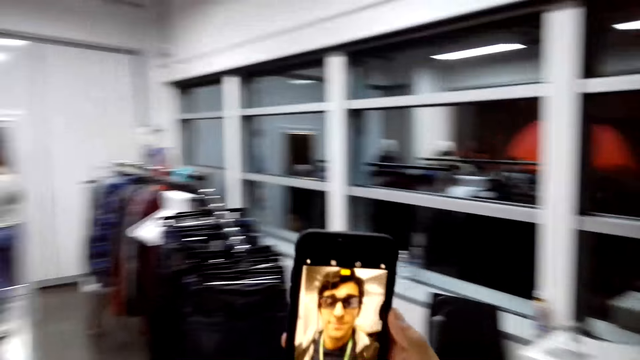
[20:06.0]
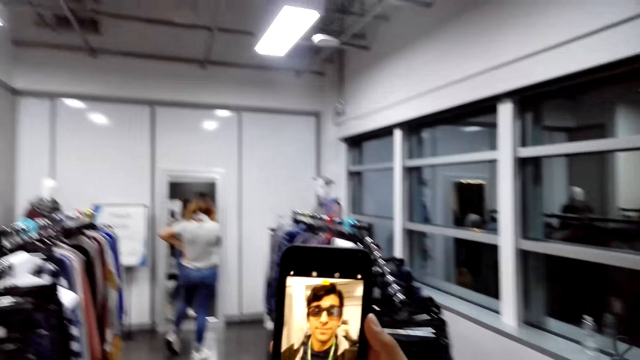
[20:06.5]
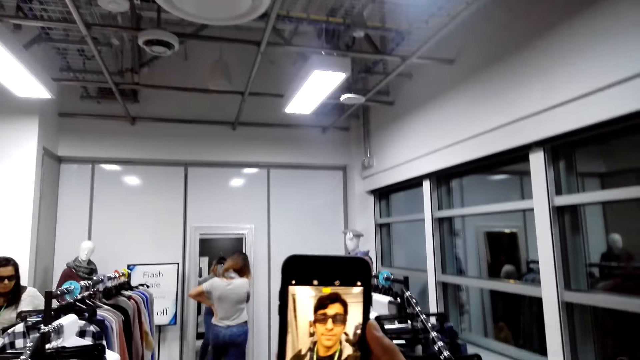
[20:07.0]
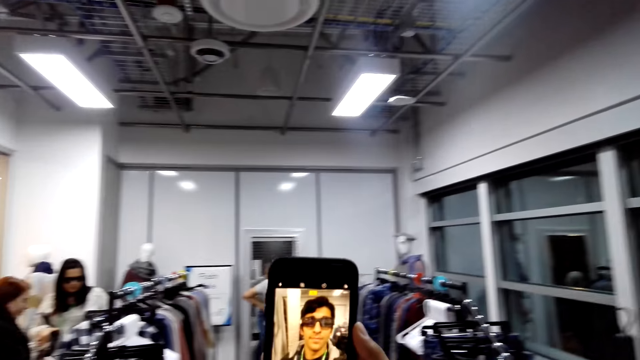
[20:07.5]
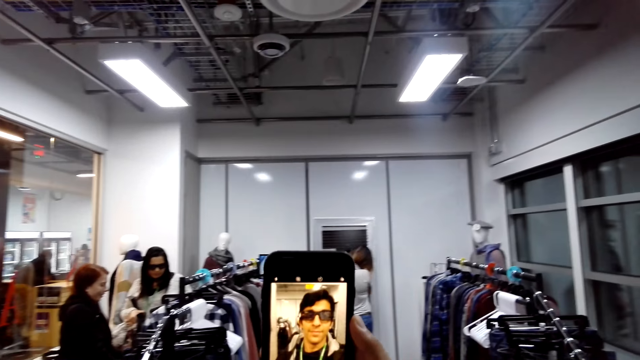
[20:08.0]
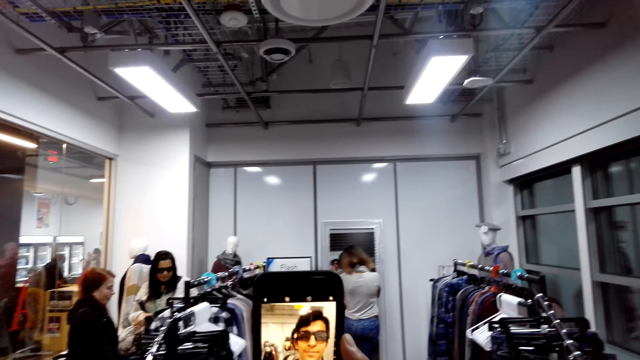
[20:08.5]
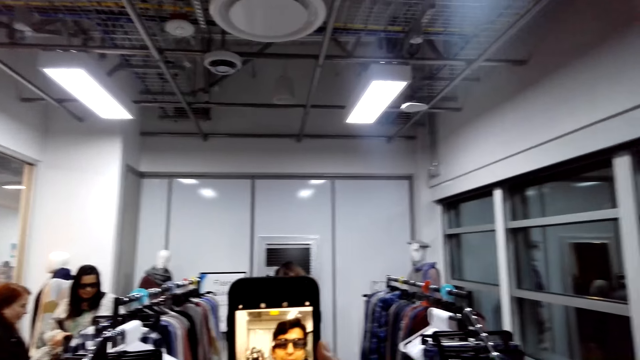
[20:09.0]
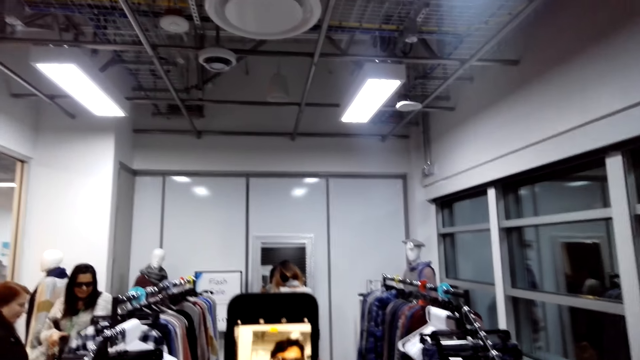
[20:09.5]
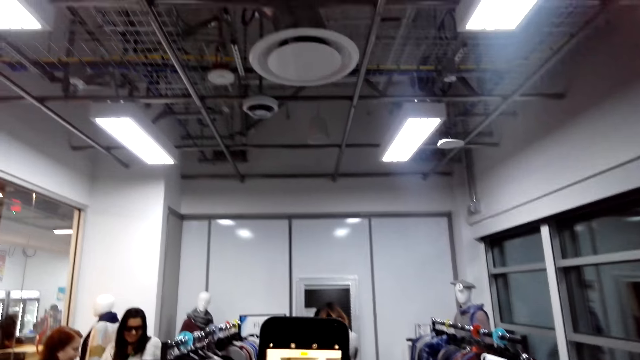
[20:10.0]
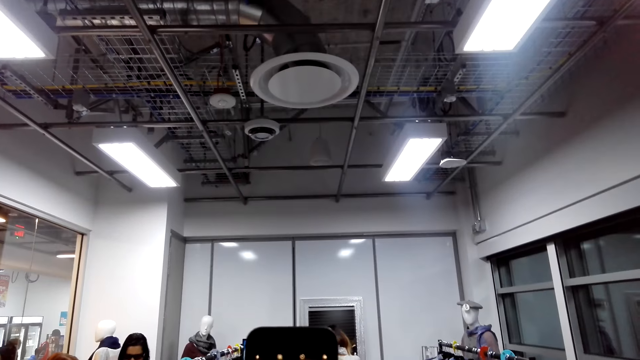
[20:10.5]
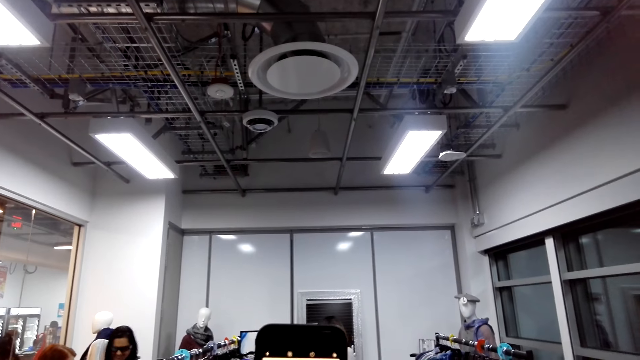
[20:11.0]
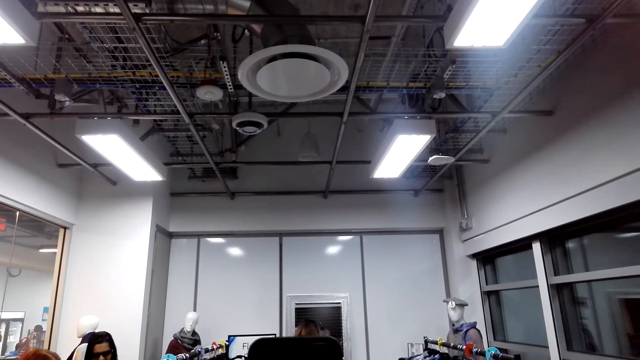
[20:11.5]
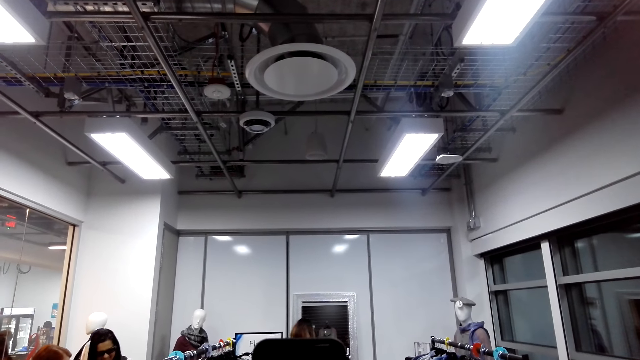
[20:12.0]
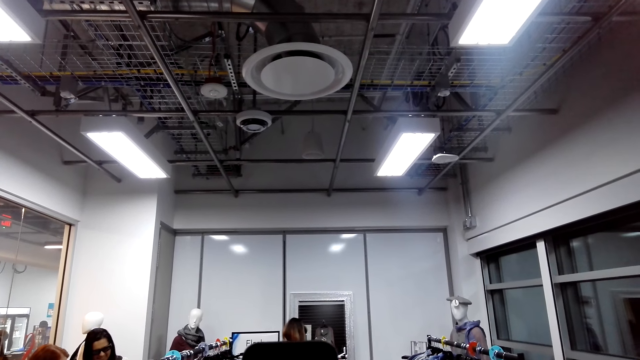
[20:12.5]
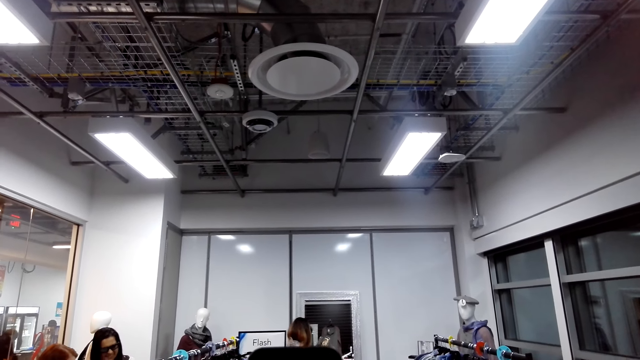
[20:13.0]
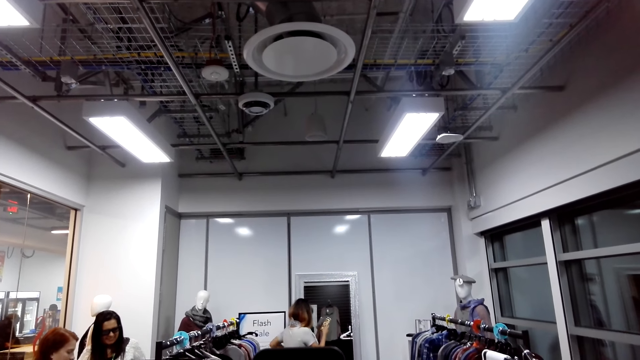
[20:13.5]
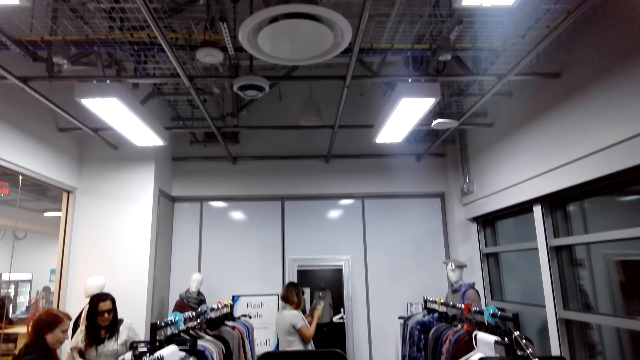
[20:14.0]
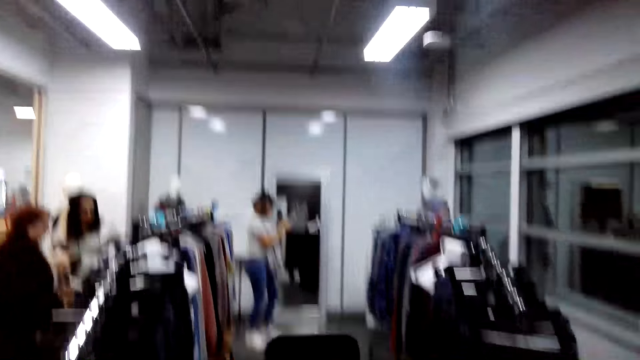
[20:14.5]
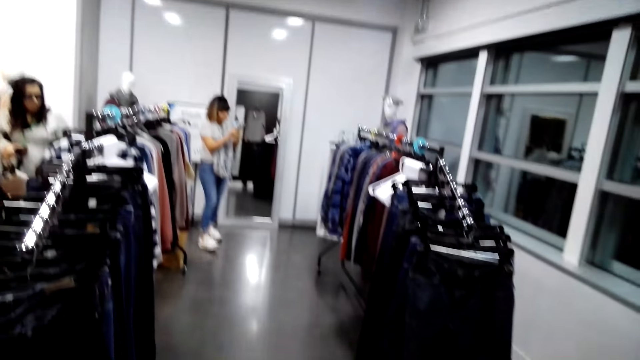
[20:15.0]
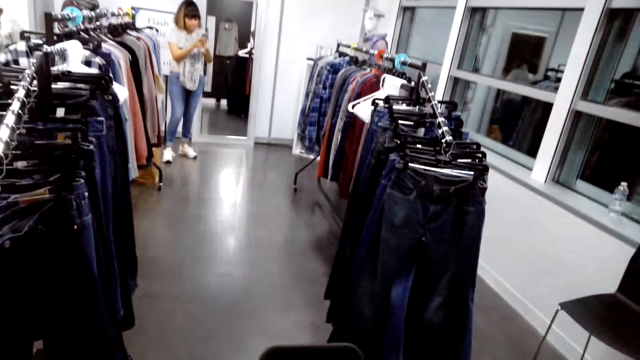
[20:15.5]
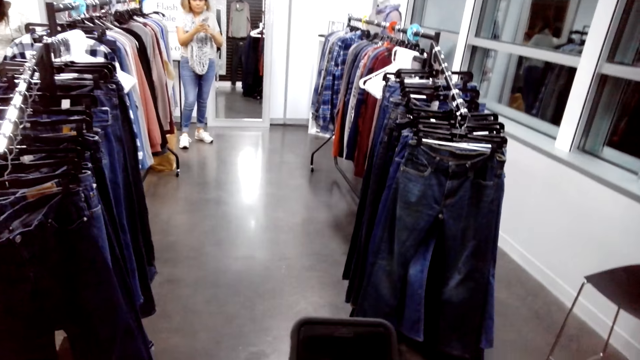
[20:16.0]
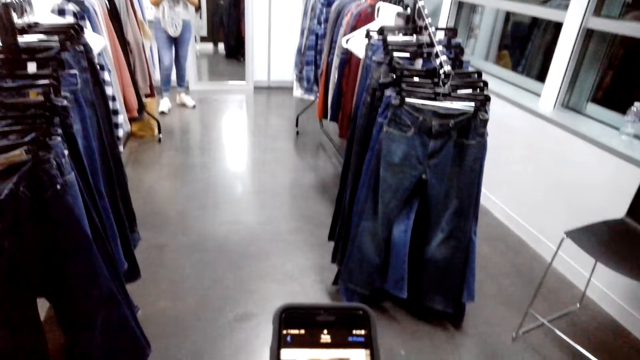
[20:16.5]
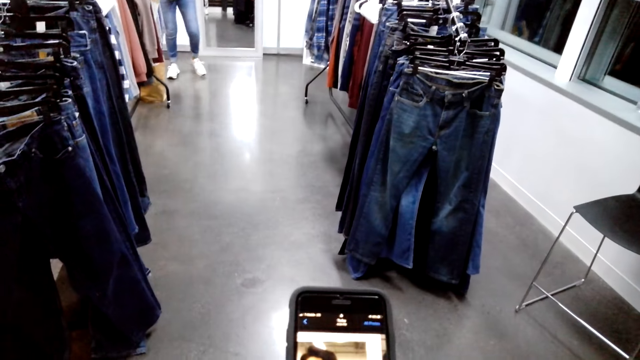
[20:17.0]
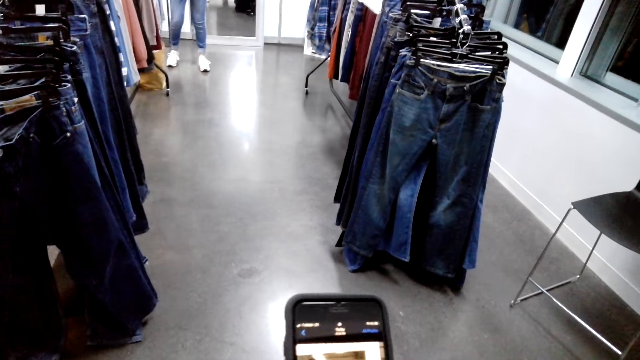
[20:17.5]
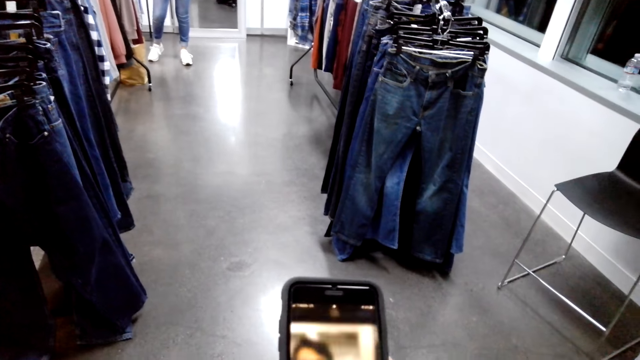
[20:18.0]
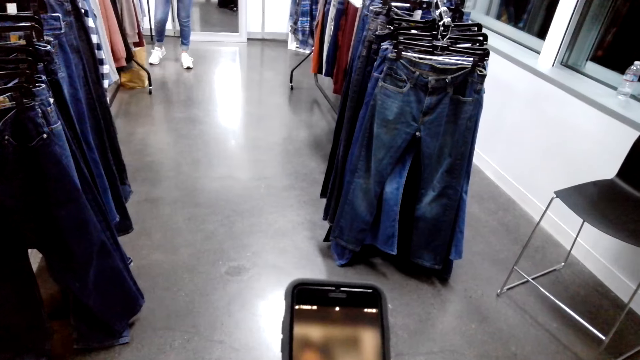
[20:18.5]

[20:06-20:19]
The camera wearer takes a selfie with a lady using a mobile phone. The lady uses a mobile phone. The camera wearer uses a mobile phone.

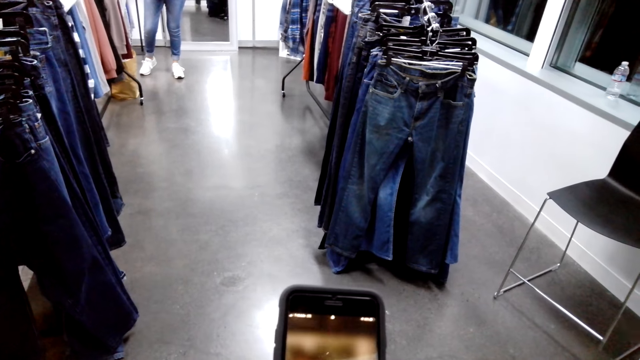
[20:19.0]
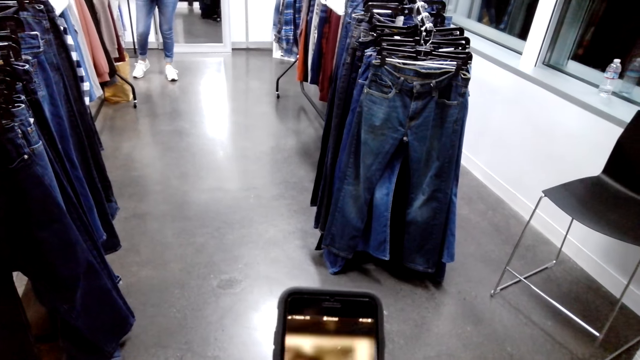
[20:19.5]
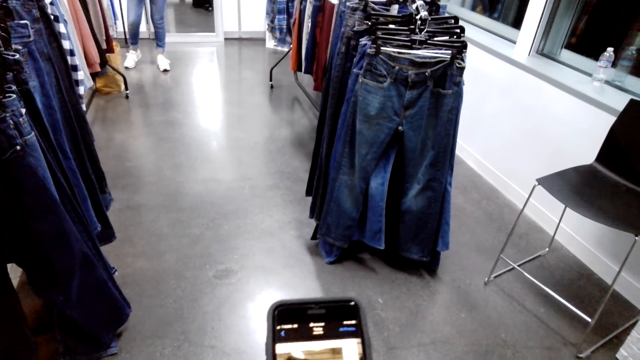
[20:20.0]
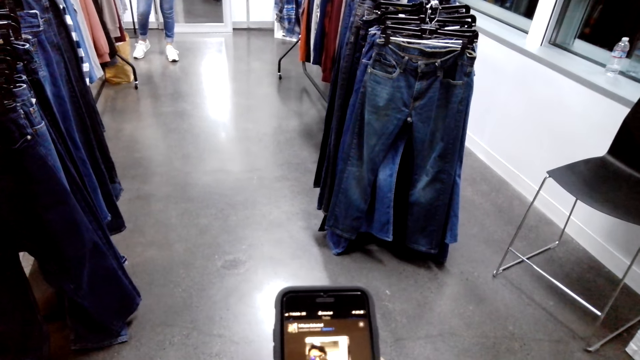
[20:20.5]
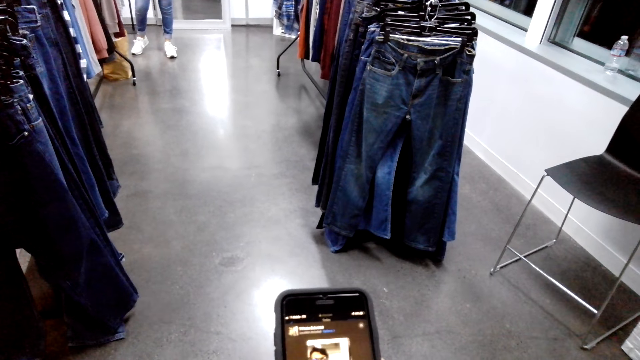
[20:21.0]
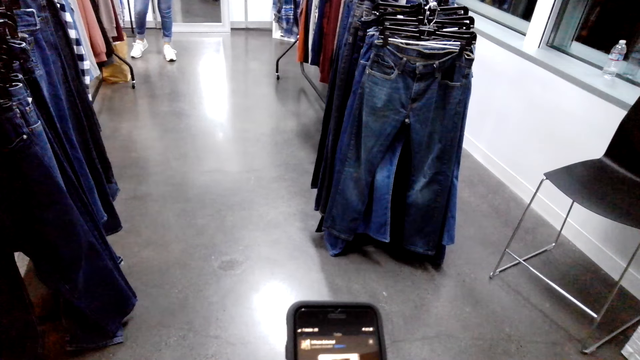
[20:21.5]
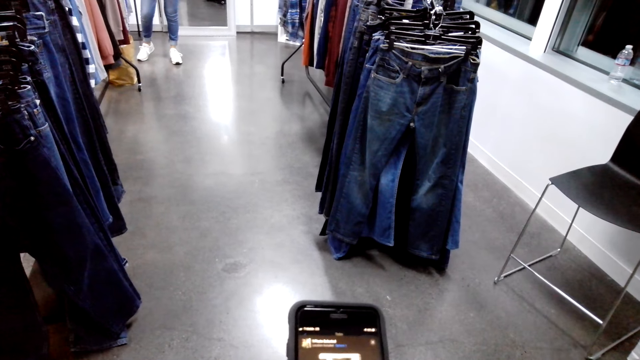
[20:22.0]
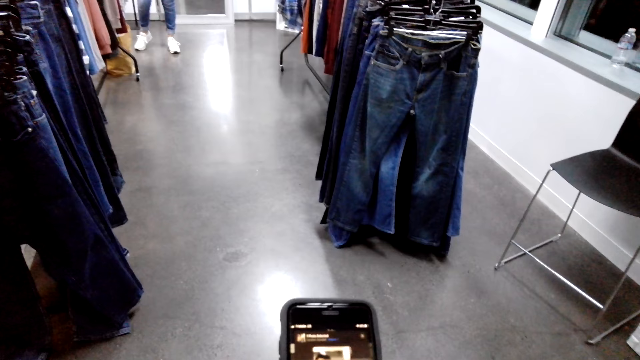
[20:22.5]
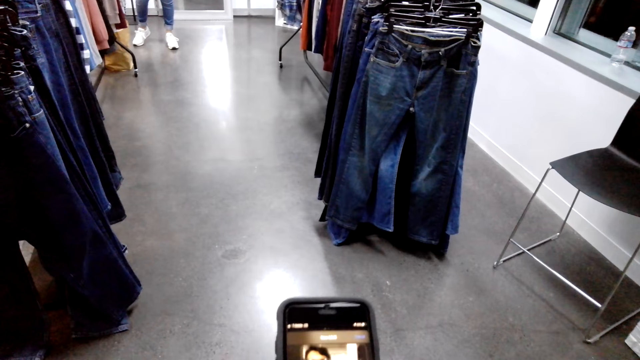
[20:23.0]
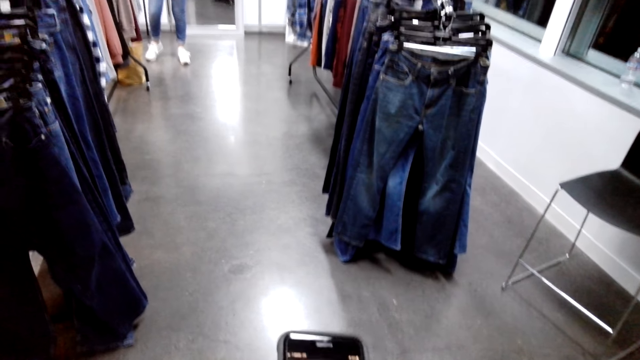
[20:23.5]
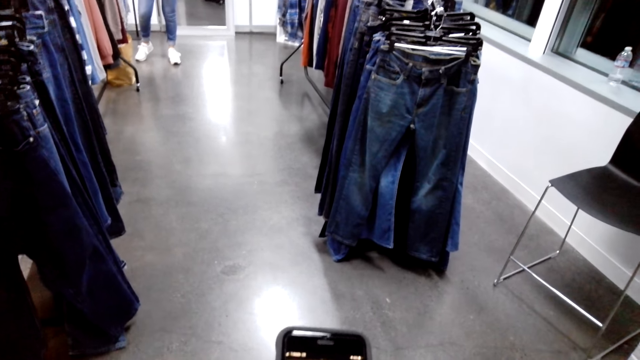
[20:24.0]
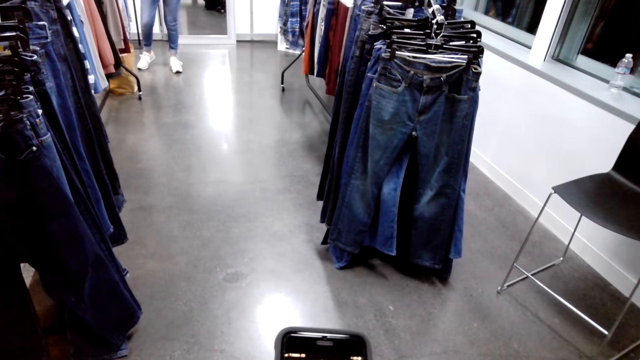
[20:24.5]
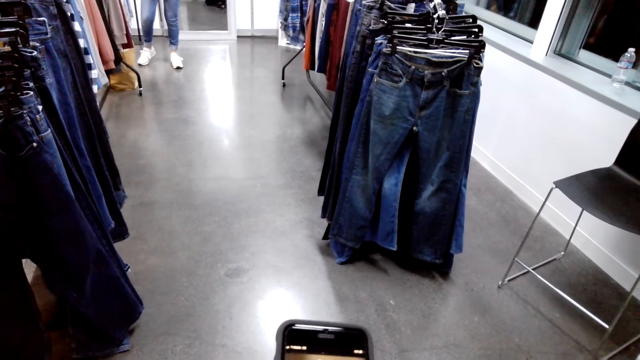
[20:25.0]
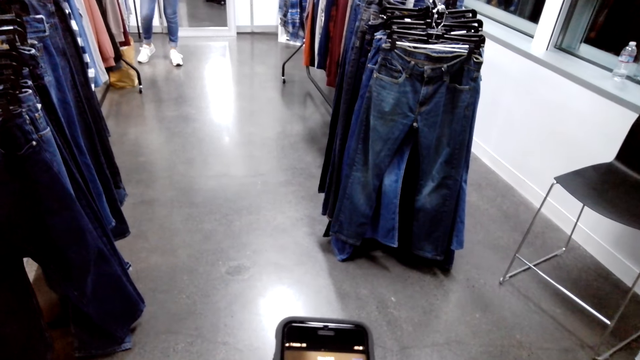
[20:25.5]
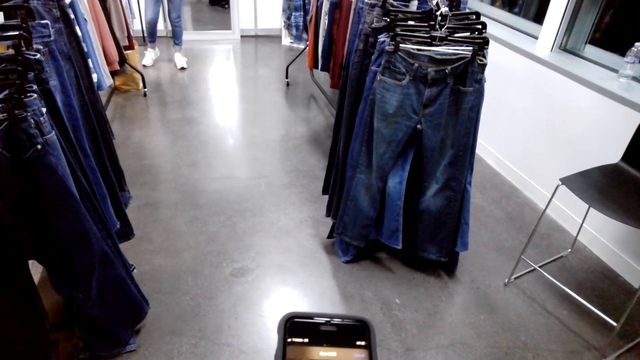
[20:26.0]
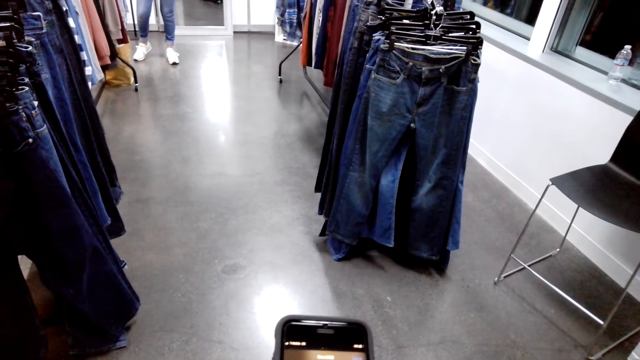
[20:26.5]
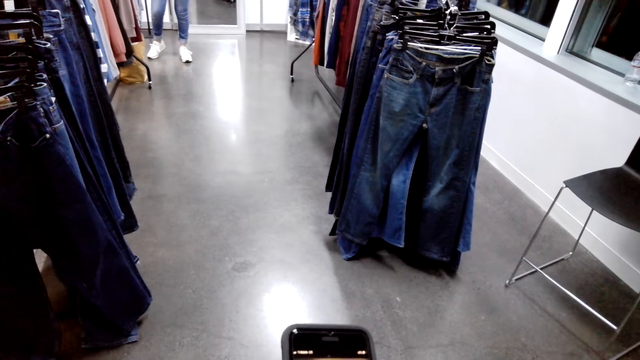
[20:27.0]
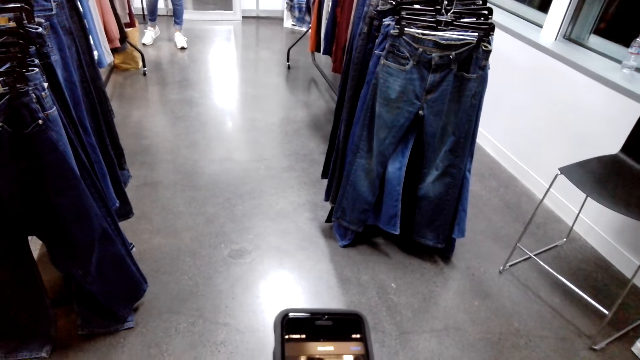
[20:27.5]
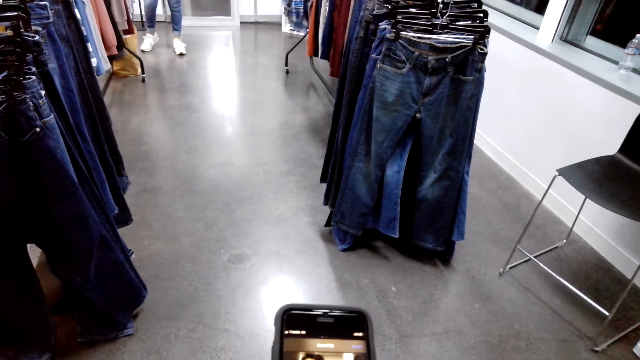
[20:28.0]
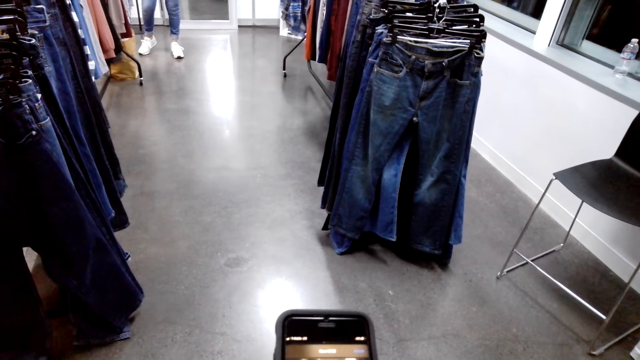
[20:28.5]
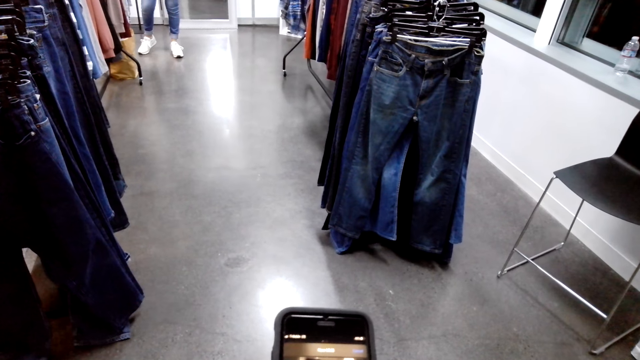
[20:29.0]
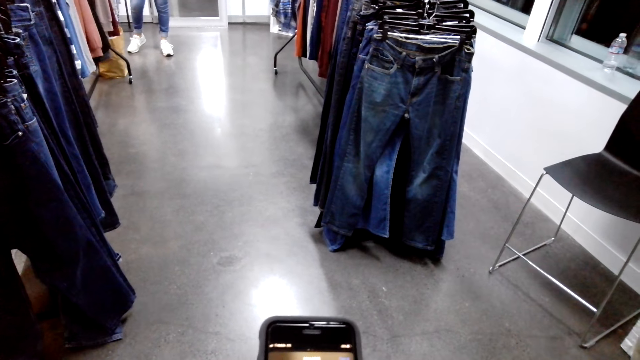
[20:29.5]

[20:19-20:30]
The camera wearer presses the phone.
